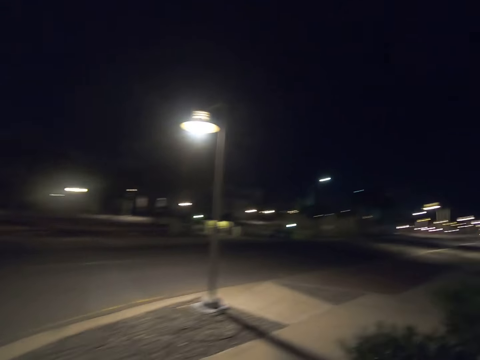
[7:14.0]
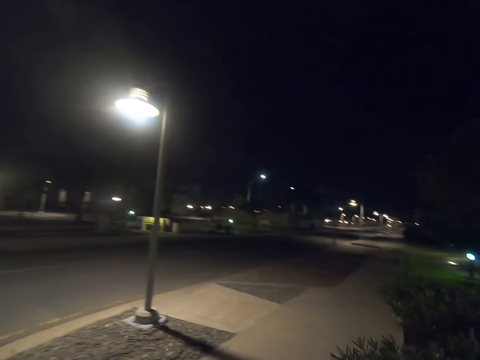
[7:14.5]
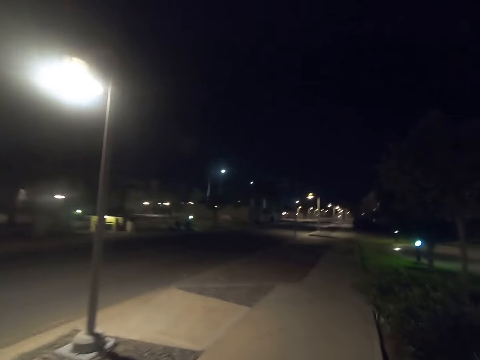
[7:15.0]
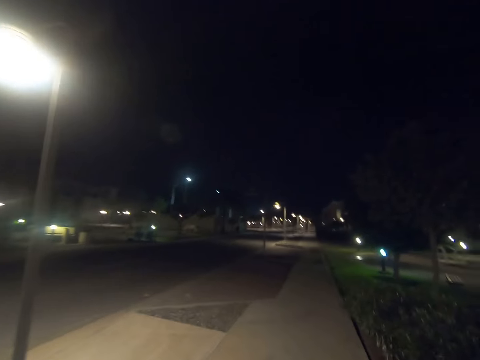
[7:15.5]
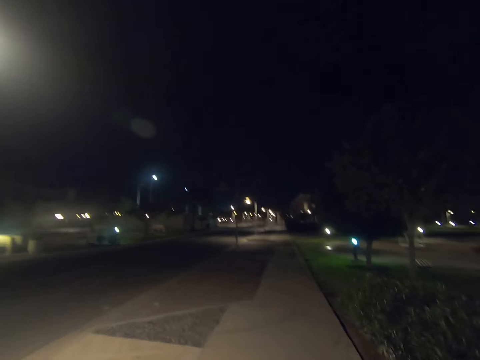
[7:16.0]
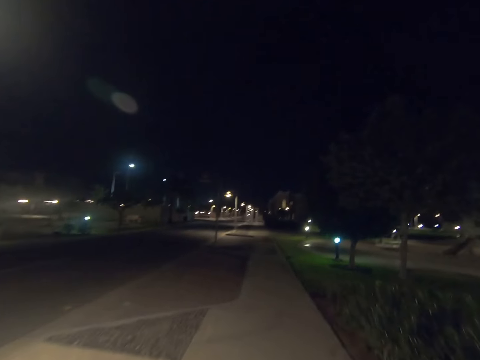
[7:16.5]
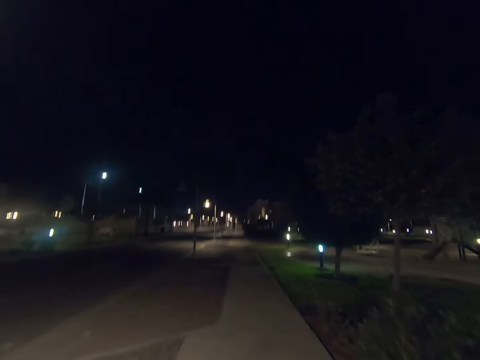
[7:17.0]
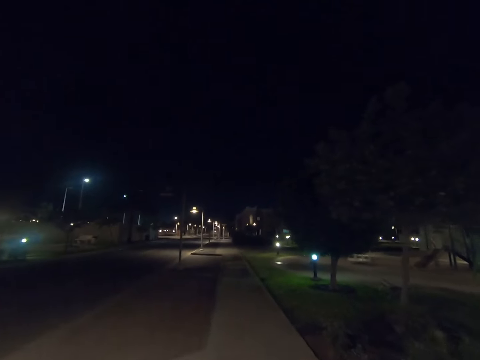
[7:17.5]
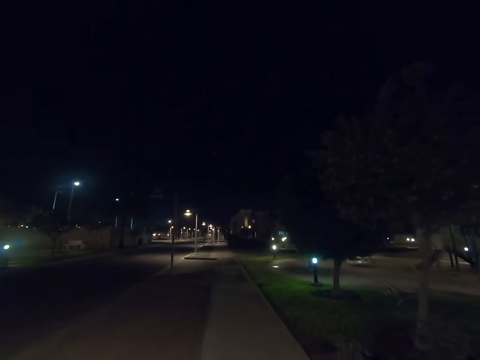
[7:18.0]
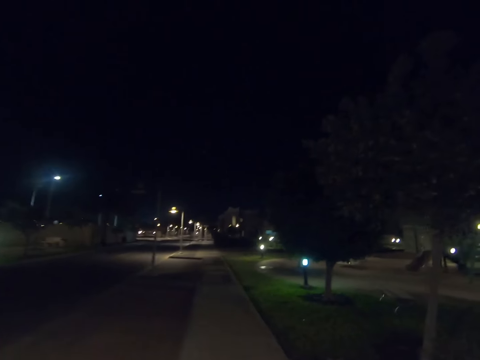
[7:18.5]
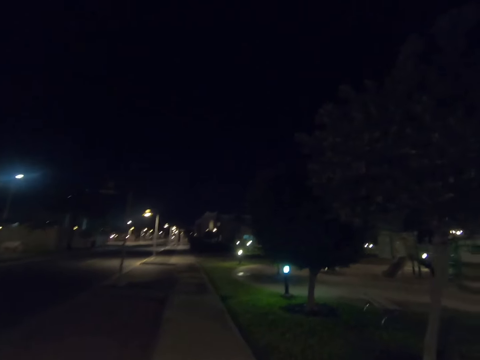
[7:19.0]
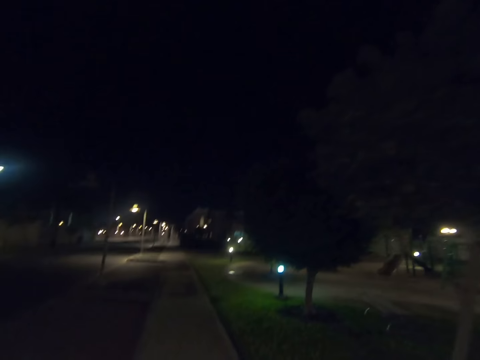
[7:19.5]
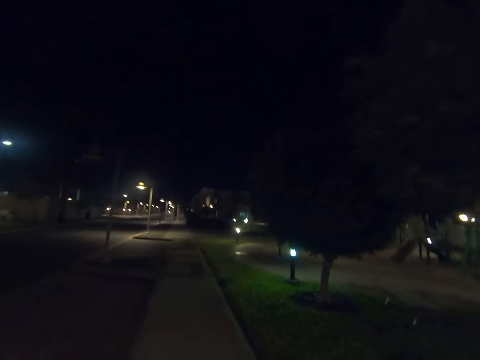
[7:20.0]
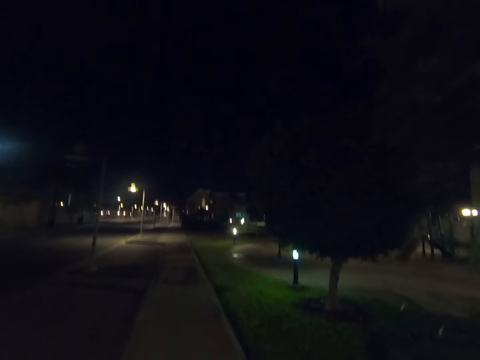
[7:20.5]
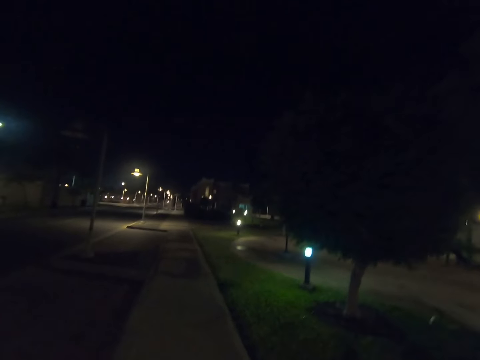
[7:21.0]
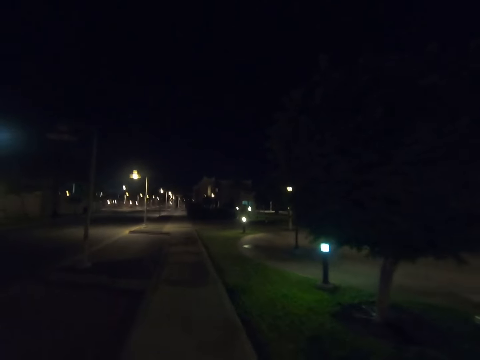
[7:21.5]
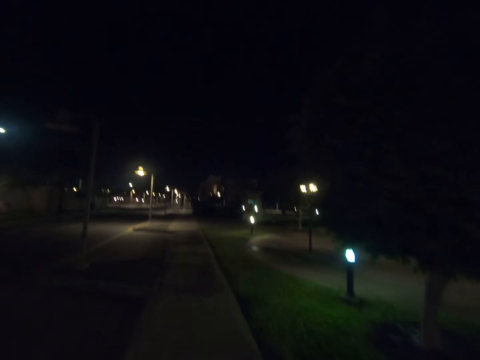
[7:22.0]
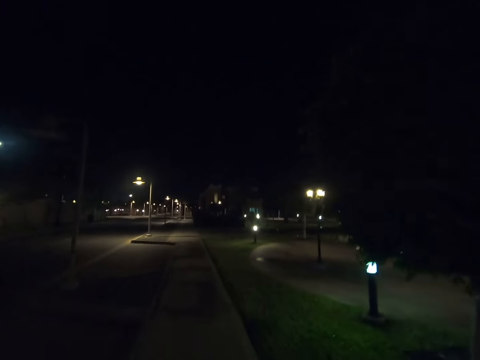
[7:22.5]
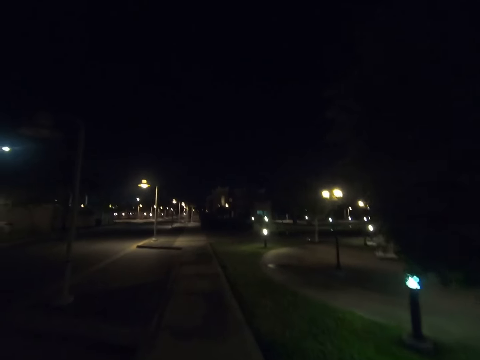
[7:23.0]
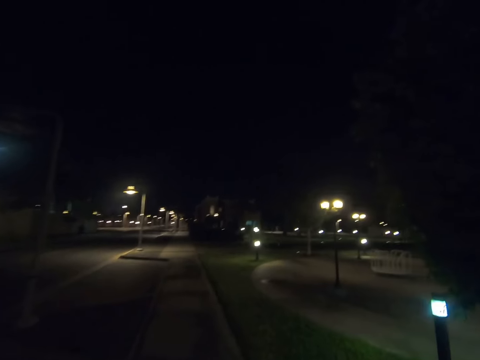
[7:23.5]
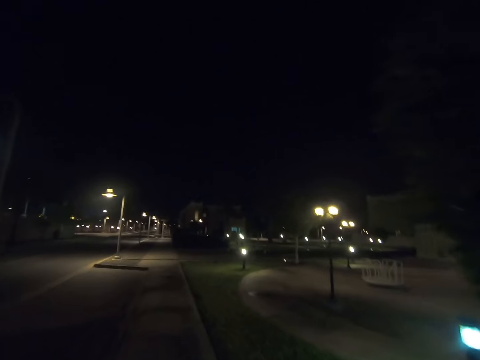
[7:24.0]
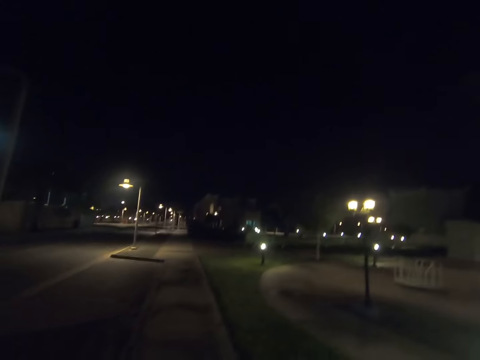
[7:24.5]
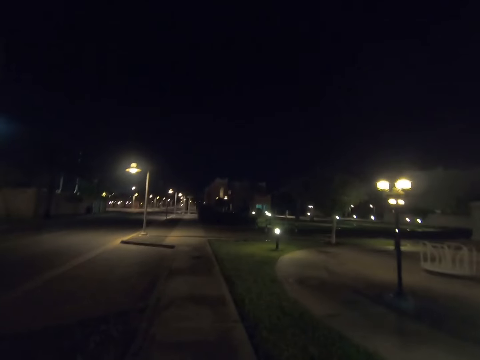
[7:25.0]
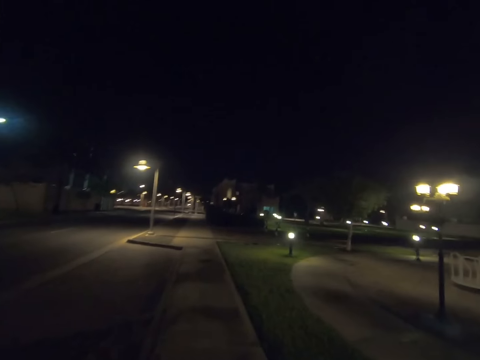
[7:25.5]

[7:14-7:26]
The camera wearer turns right. They walk forward.

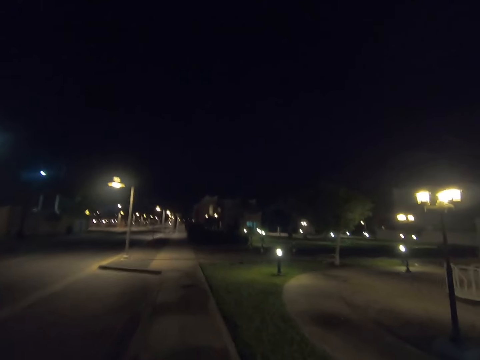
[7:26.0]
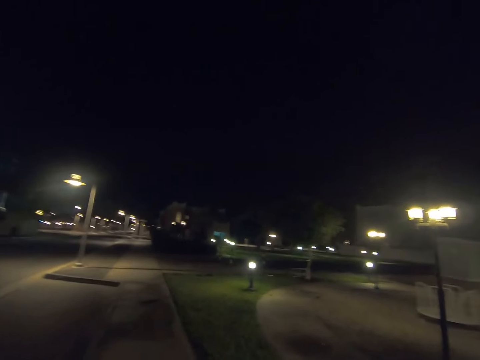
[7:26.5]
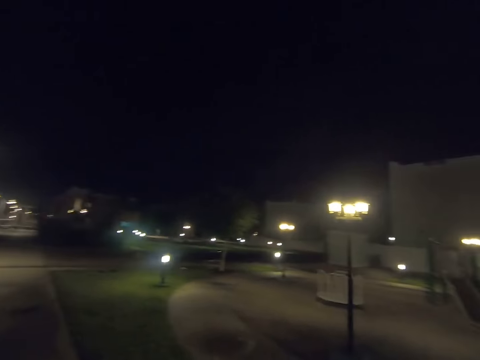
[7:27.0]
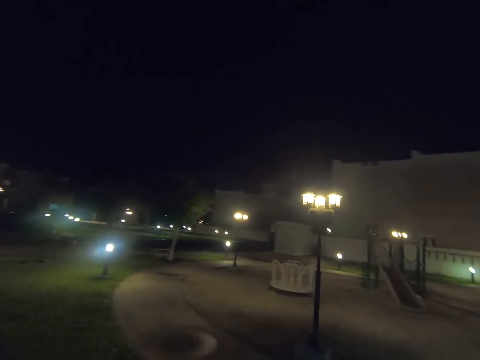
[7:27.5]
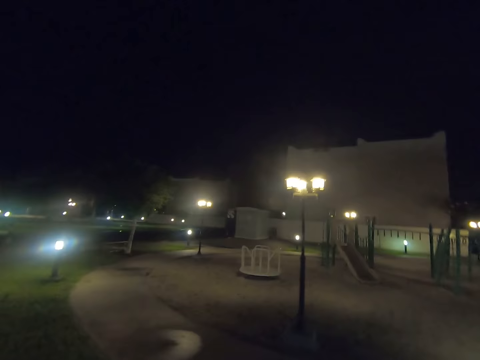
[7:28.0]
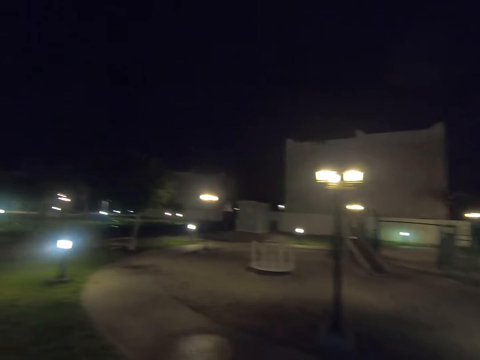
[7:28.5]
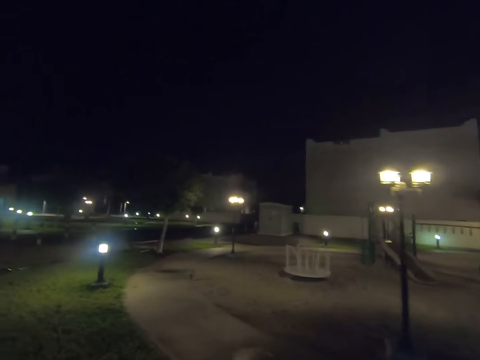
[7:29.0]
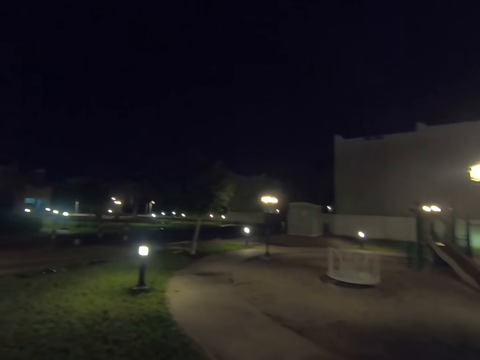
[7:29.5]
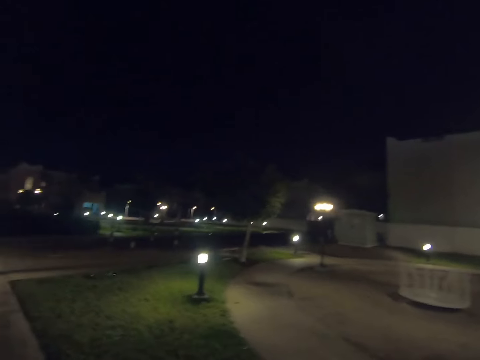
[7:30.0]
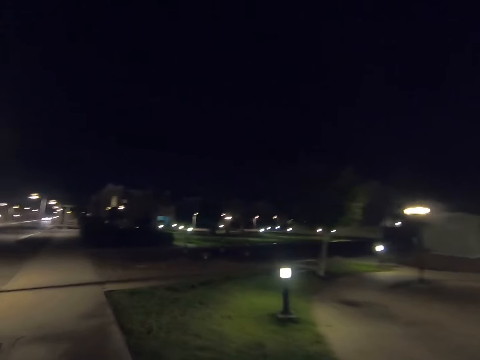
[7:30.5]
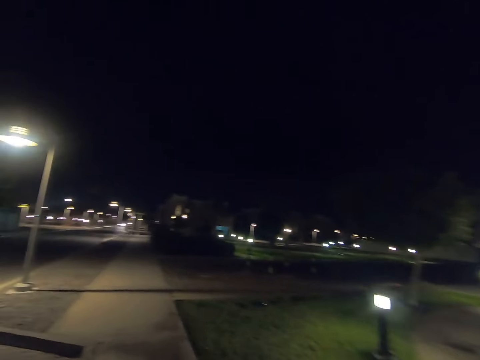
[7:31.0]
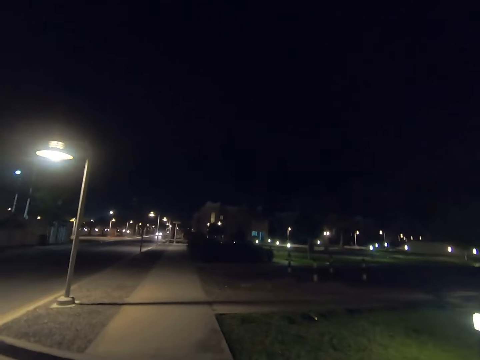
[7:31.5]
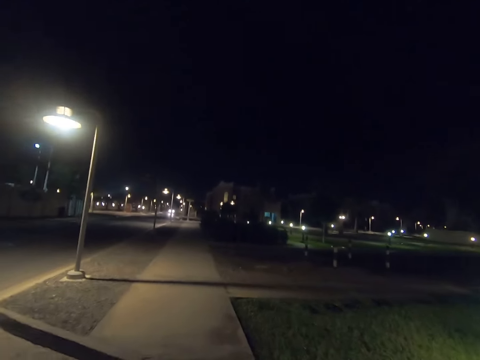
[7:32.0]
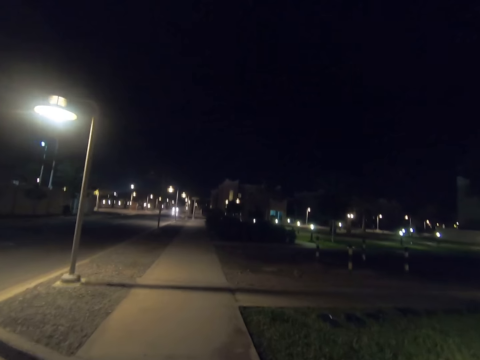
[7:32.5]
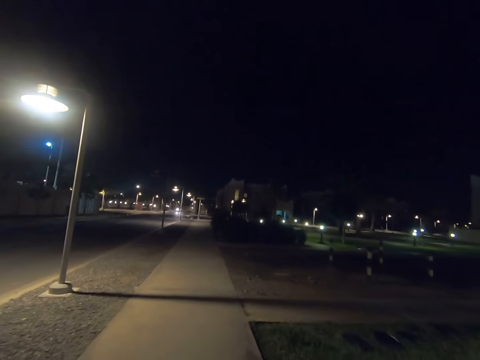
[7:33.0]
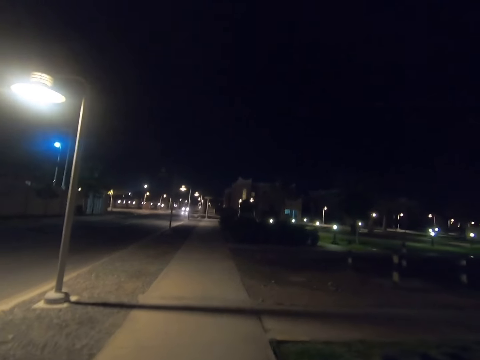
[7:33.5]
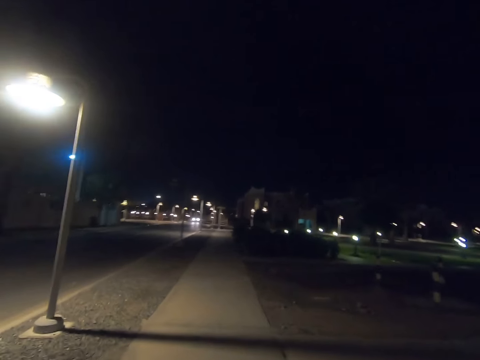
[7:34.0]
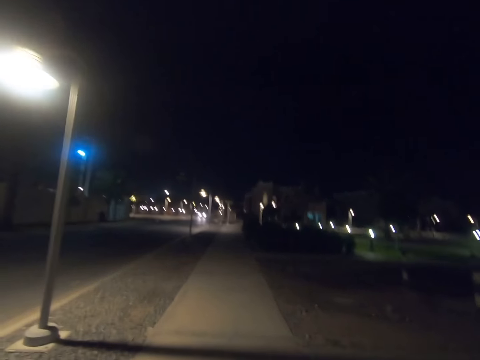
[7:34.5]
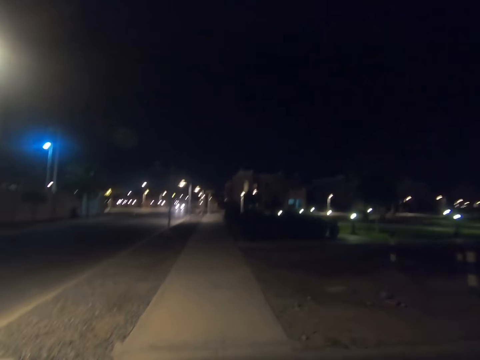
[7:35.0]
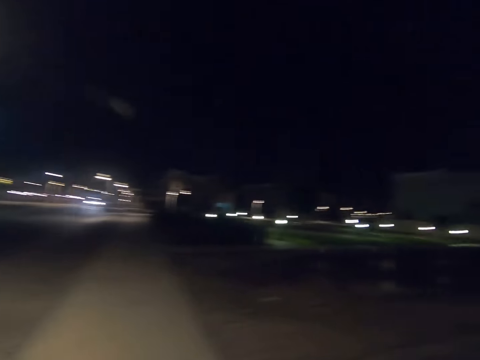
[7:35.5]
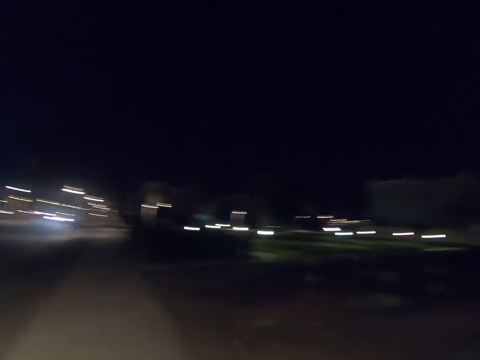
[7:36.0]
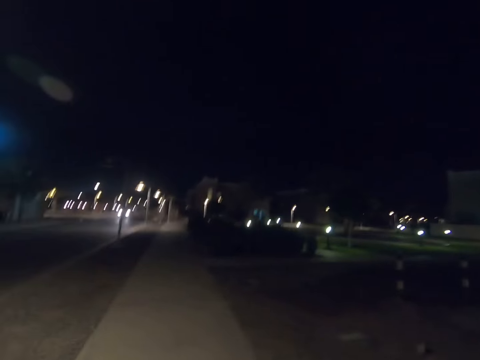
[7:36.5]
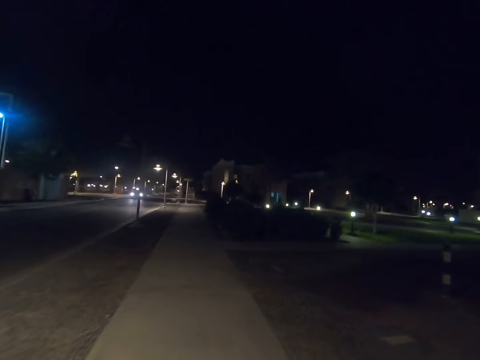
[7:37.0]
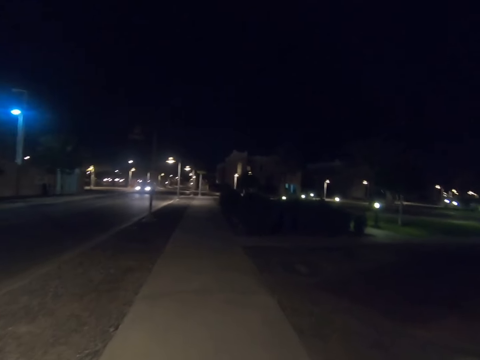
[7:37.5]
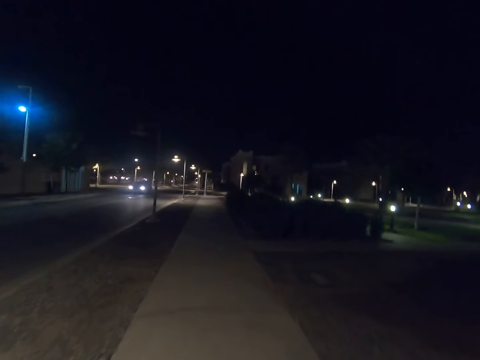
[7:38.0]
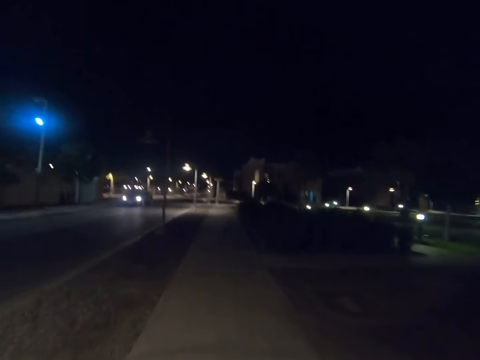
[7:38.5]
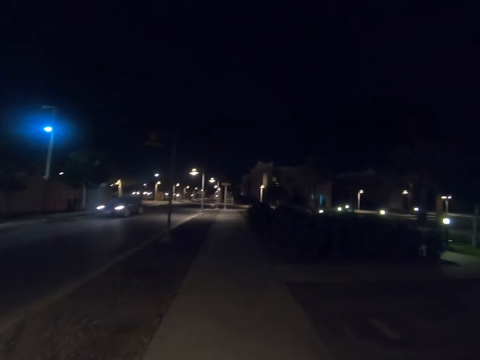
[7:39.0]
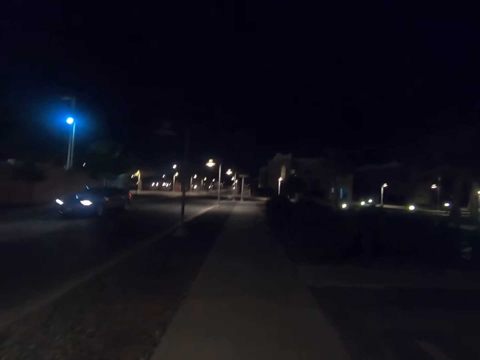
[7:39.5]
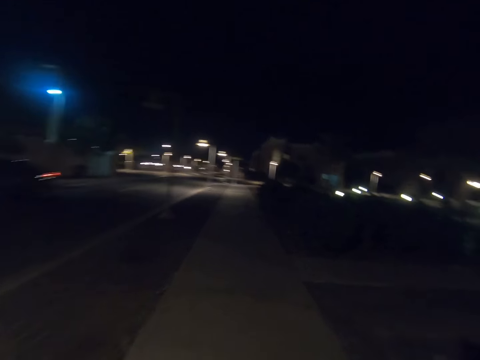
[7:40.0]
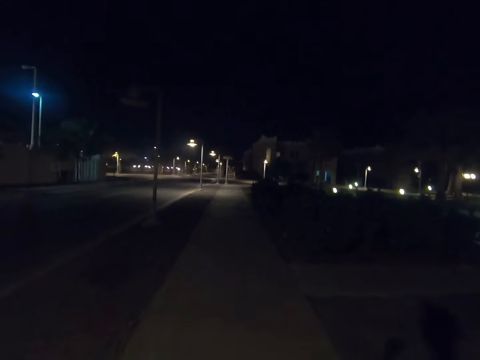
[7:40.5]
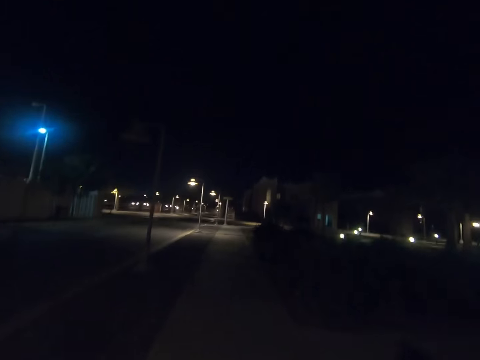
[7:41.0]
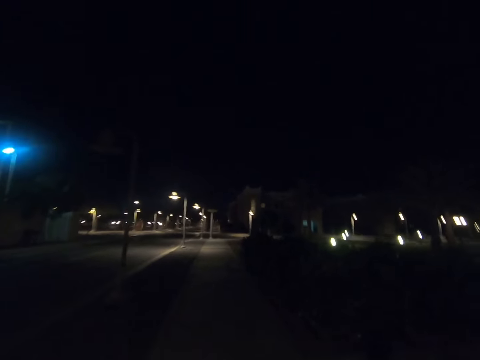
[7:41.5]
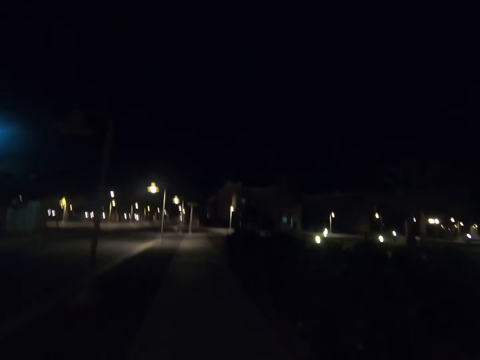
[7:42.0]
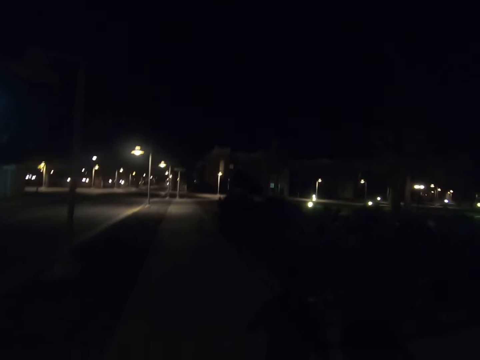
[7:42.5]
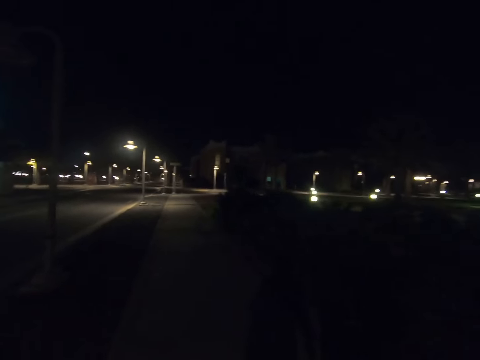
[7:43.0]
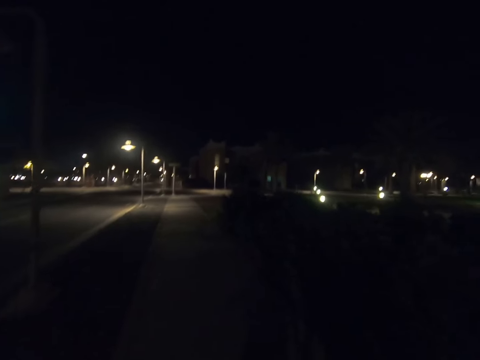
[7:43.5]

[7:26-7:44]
The camera wearer looks right. They look forward. They look right. They look forward.
